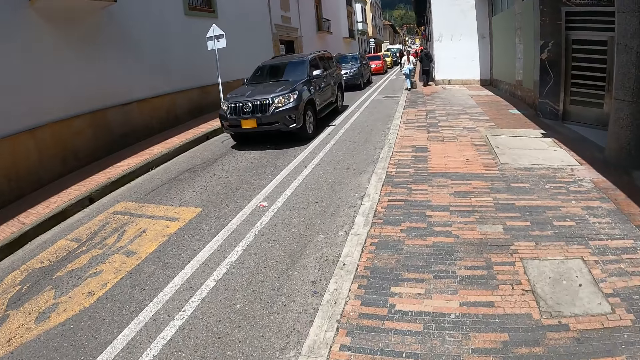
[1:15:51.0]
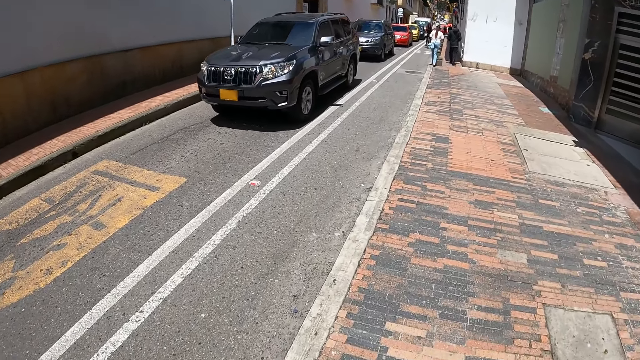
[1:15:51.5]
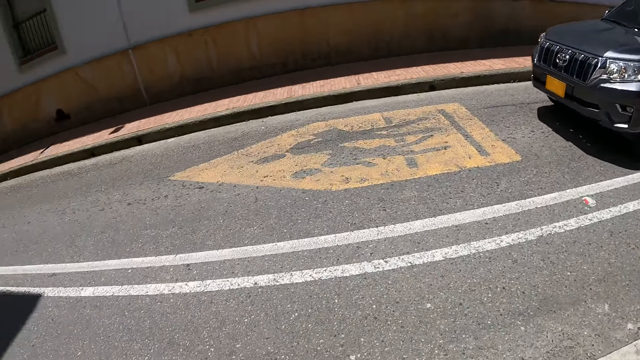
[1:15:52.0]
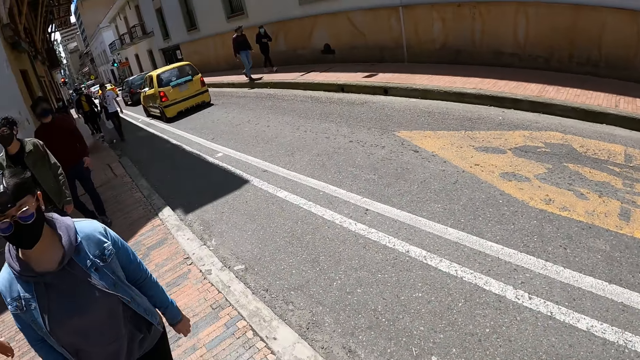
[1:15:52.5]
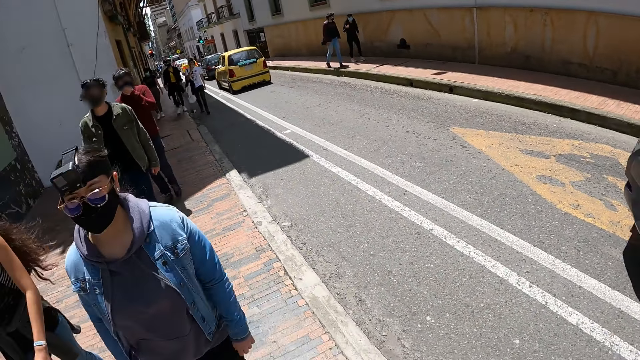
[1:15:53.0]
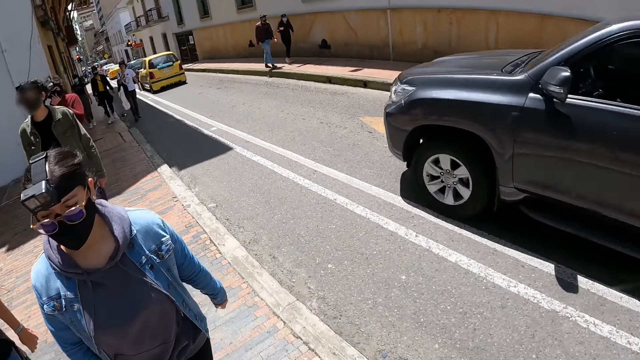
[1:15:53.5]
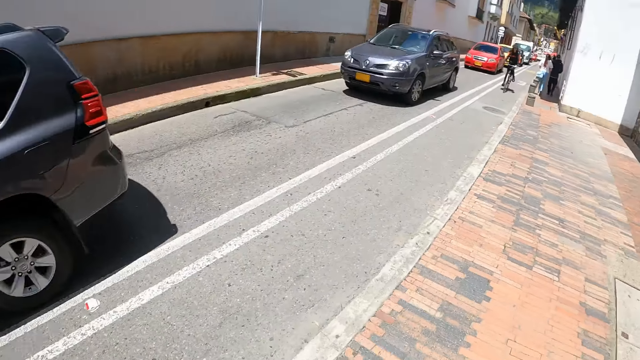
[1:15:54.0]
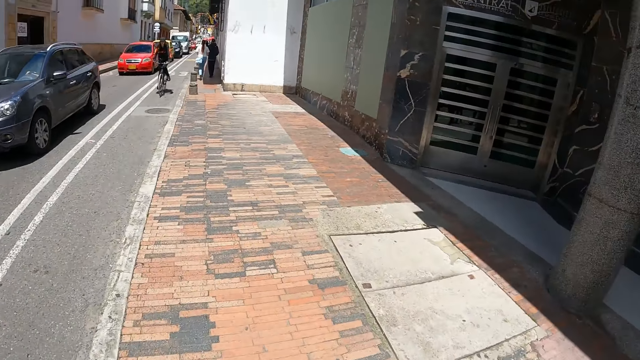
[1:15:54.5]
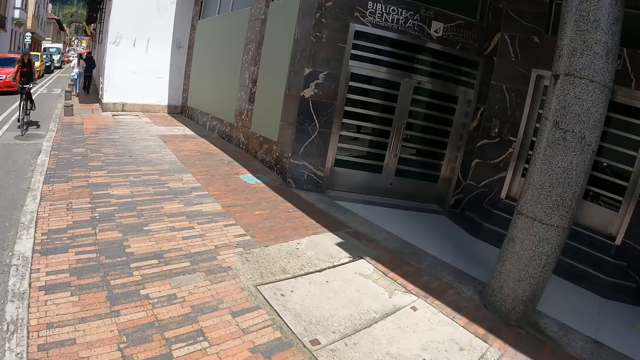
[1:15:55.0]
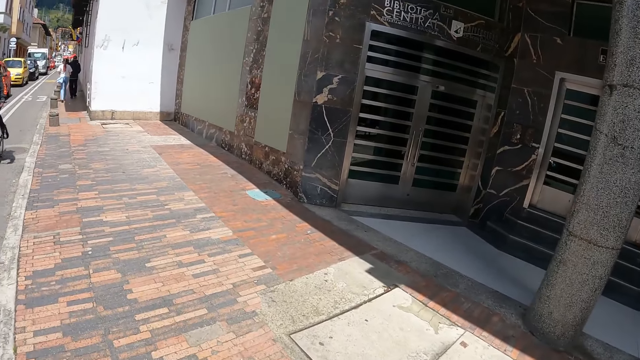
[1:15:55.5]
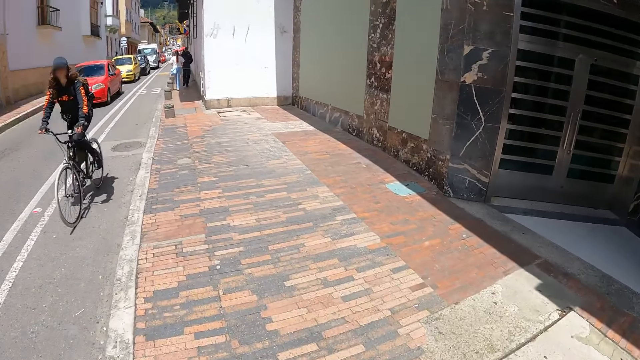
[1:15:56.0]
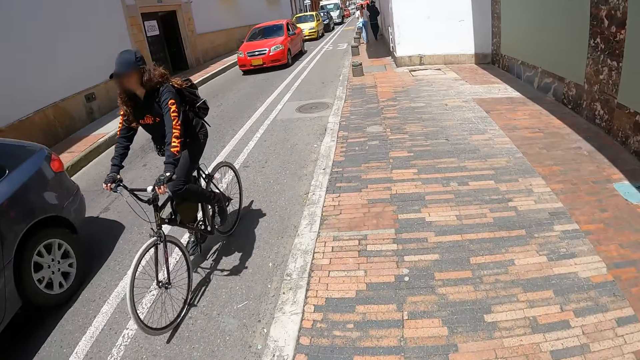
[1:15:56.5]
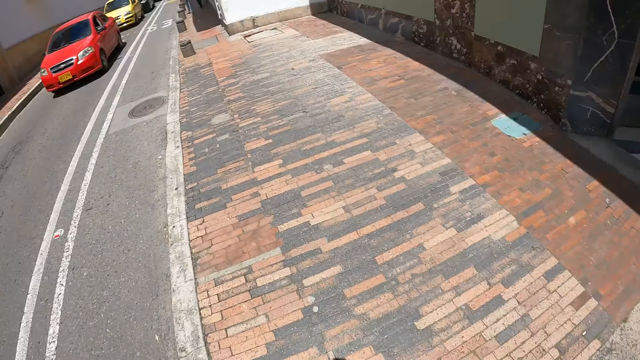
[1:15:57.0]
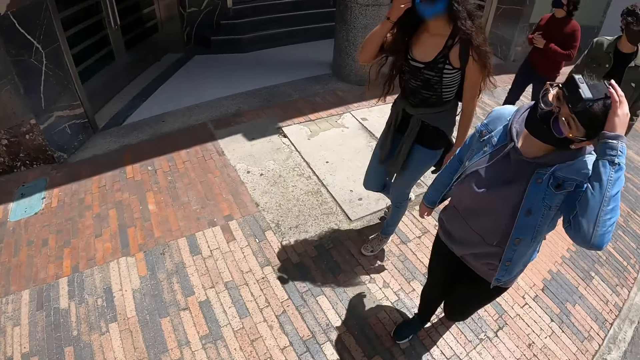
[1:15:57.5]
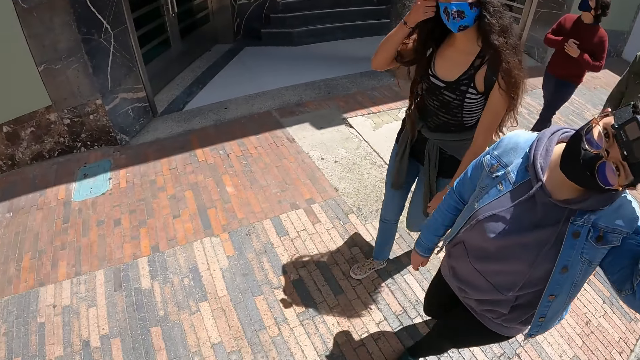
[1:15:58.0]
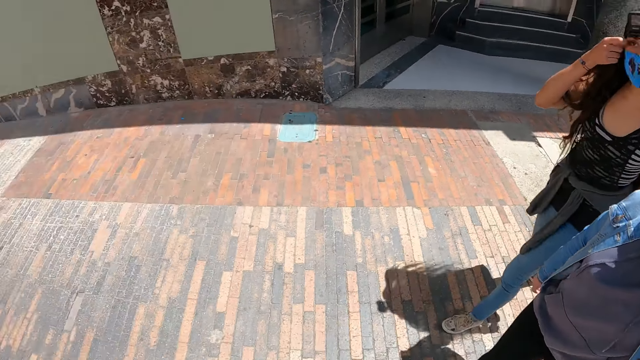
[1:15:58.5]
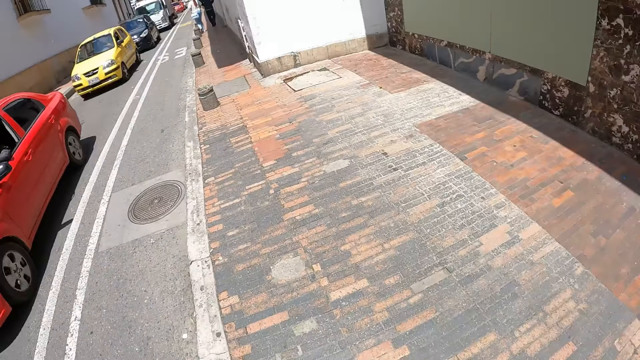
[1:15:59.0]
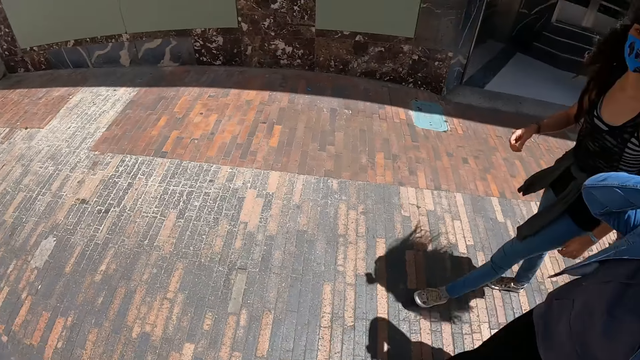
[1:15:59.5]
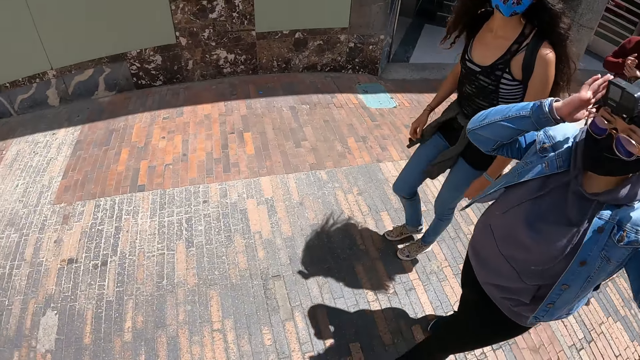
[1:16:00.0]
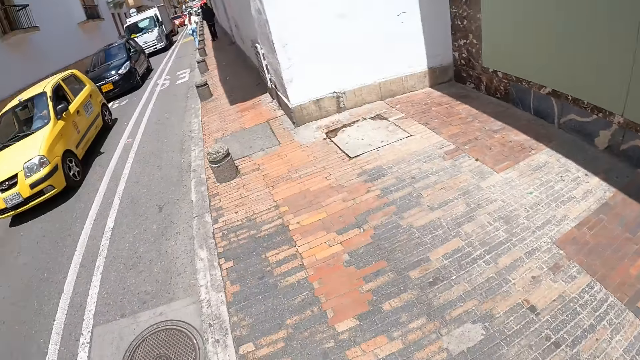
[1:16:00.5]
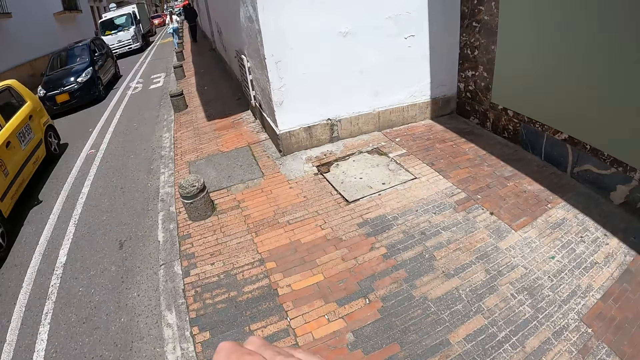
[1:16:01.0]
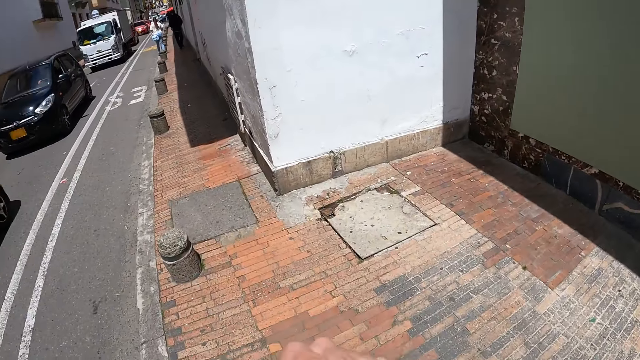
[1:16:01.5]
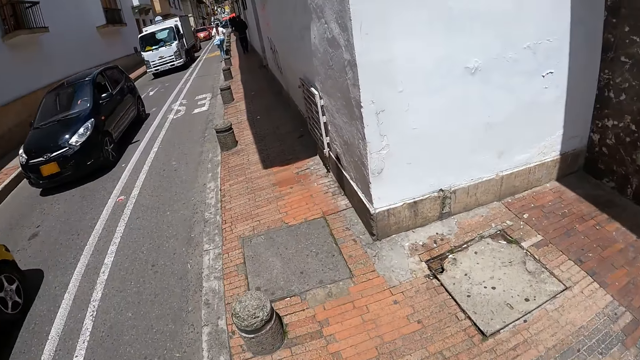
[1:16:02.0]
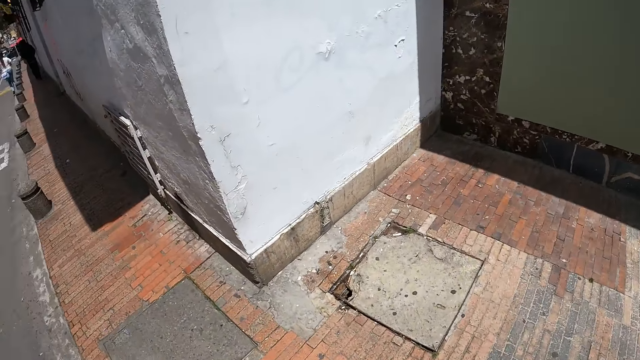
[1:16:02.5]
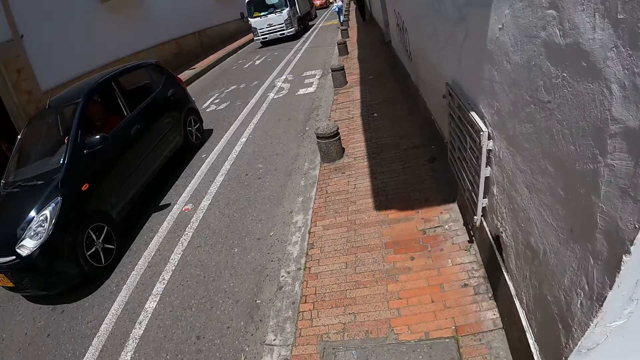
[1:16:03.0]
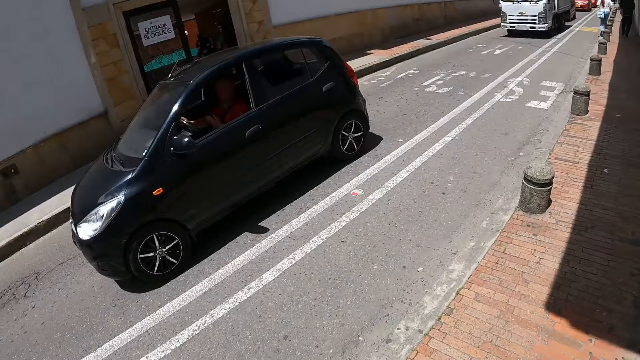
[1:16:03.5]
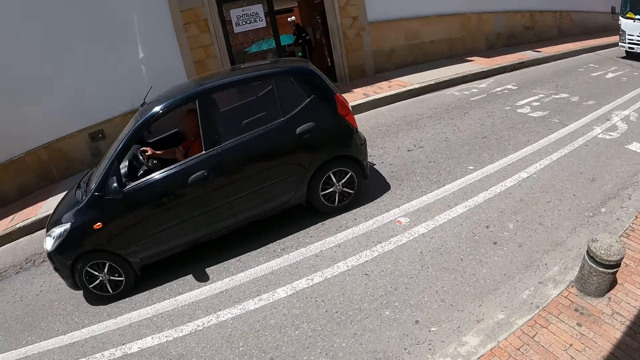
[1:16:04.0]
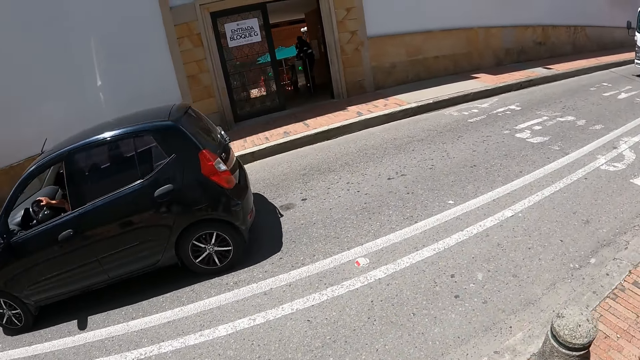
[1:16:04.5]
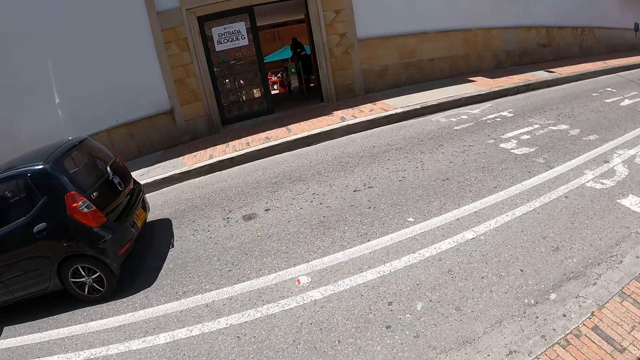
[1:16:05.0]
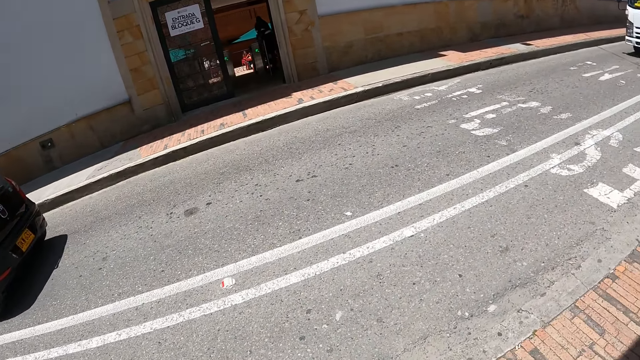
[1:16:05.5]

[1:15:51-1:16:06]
The camera wearer looks at the back. They look around. They tap the head with the left hand. They adjust the camera.

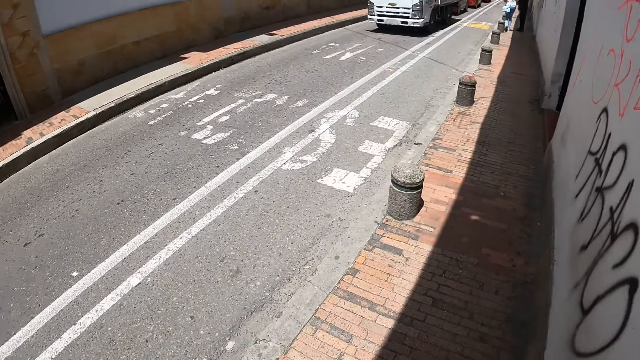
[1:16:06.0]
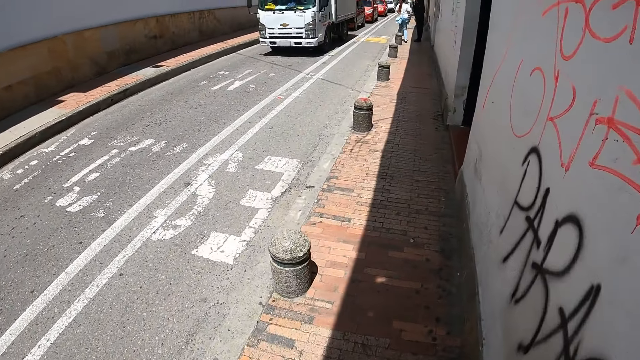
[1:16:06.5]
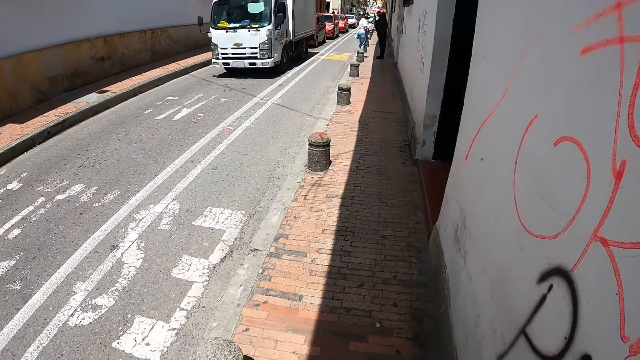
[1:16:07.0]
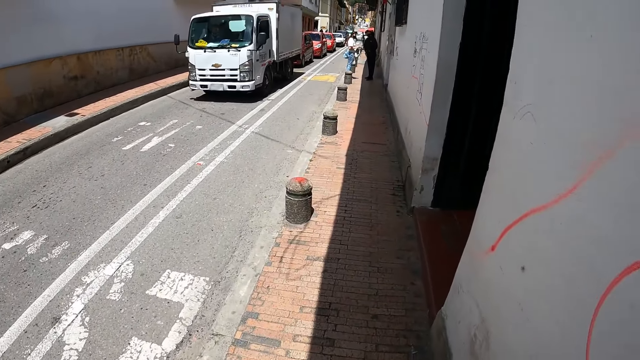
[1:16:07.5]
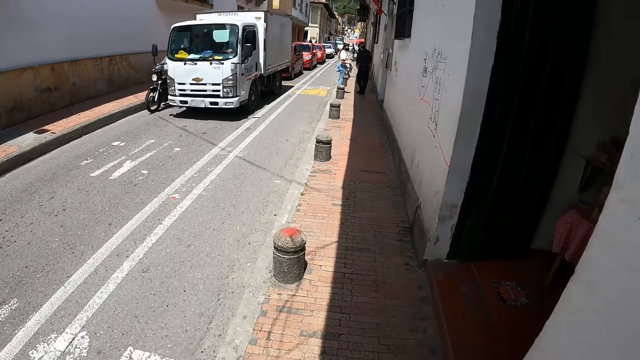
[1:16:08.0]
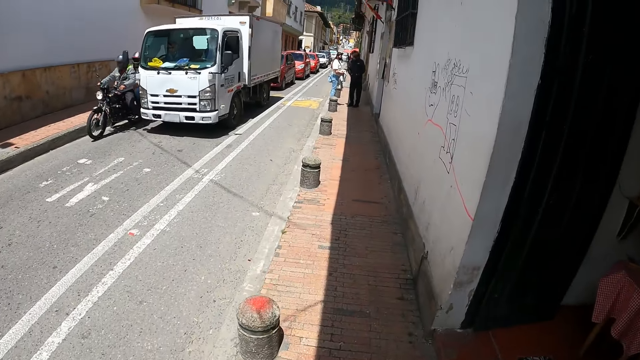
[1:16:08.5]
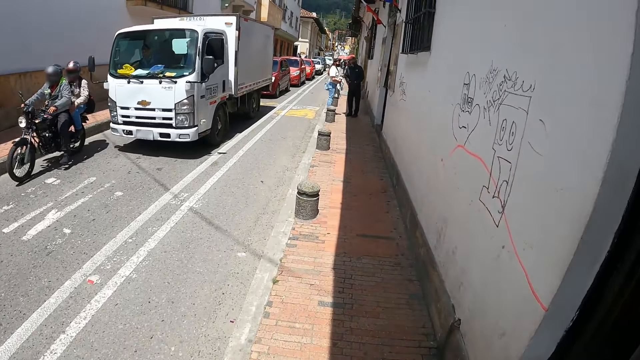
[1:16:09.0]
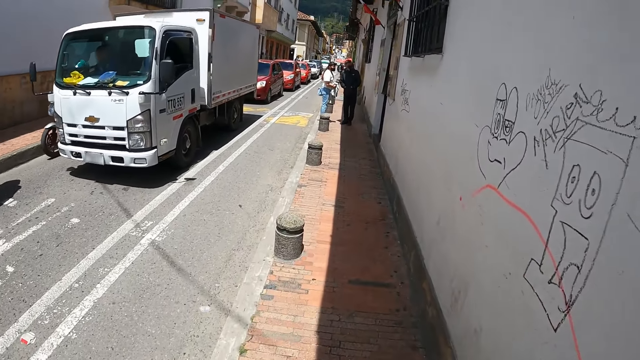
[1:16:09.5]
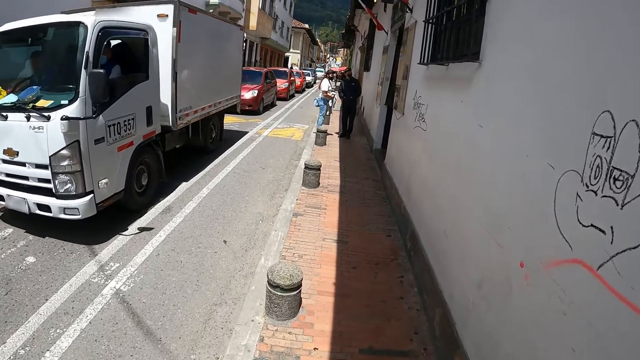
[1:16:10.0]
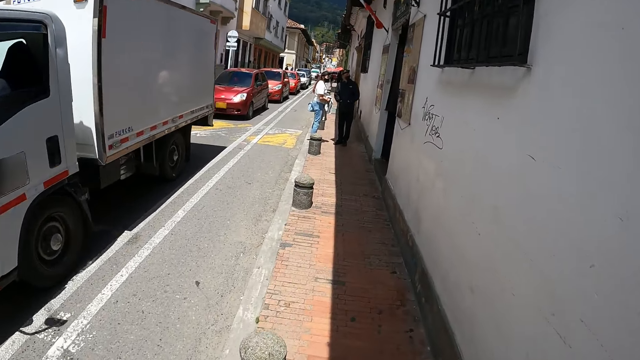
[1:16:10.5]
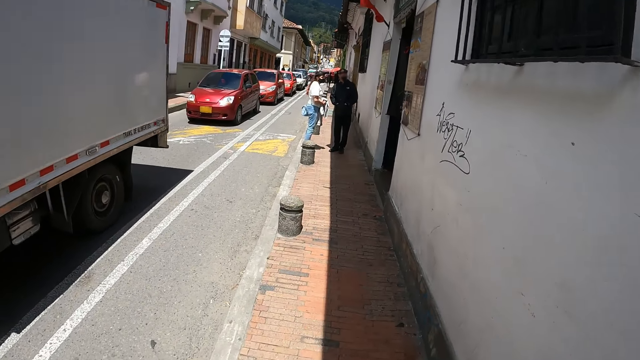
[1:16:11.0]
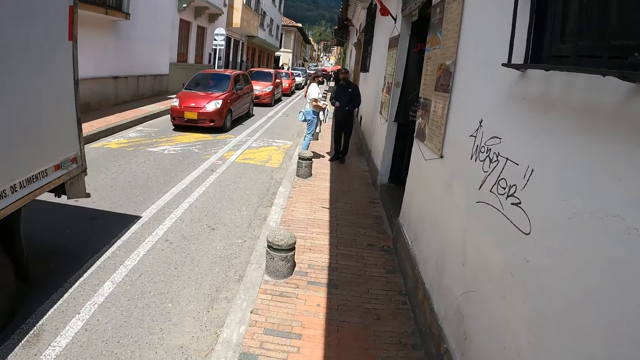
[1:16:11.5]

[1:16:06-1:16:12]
The camera wearer walks on the streets.
